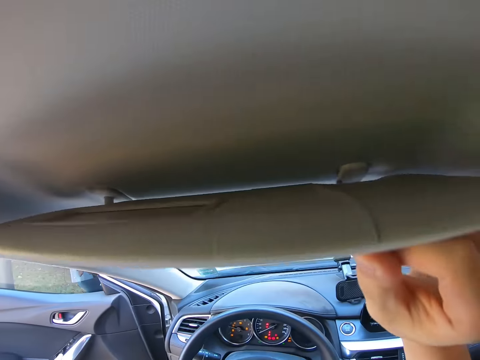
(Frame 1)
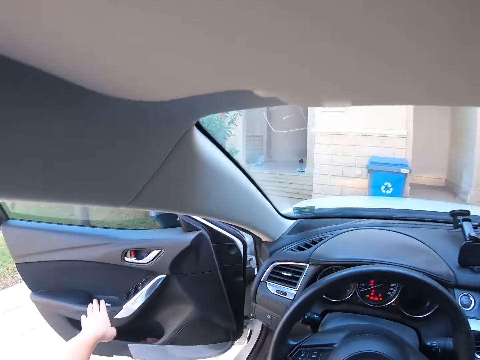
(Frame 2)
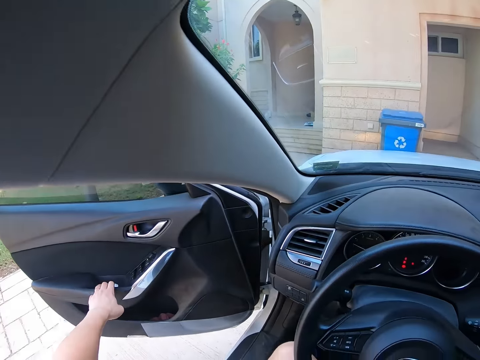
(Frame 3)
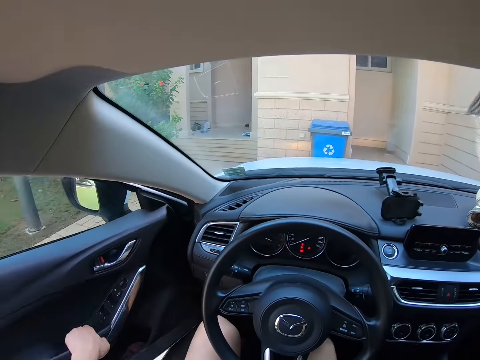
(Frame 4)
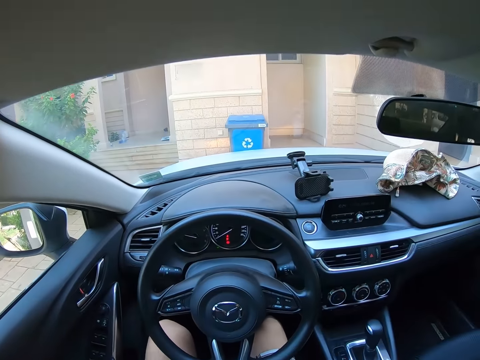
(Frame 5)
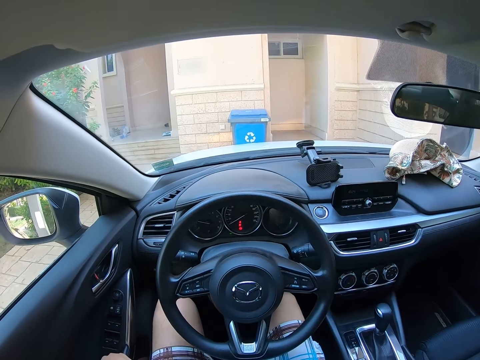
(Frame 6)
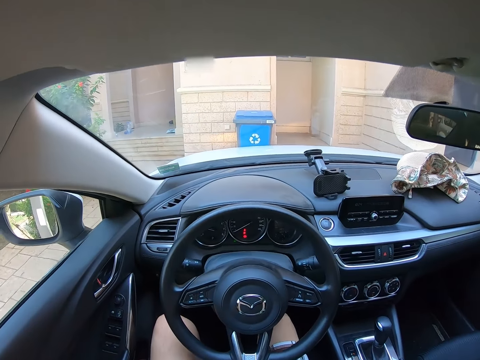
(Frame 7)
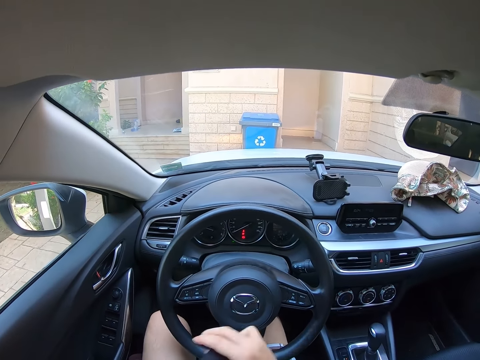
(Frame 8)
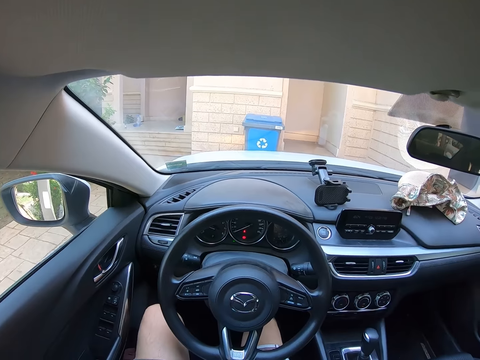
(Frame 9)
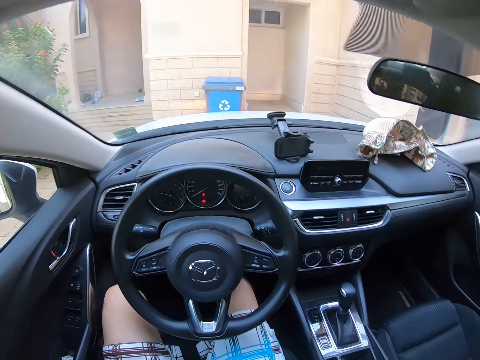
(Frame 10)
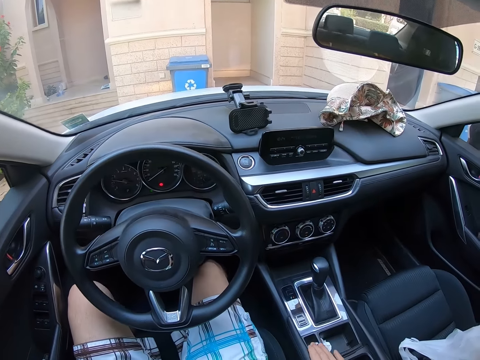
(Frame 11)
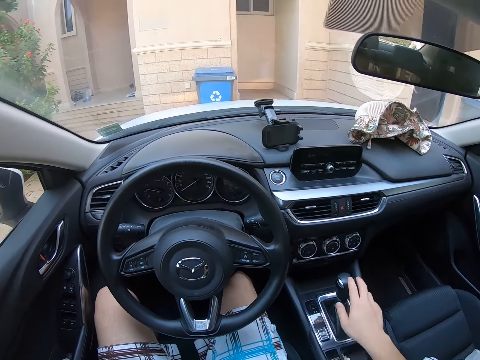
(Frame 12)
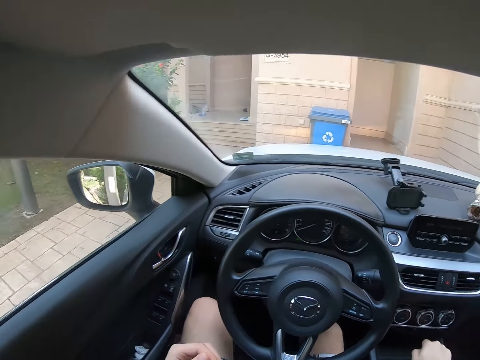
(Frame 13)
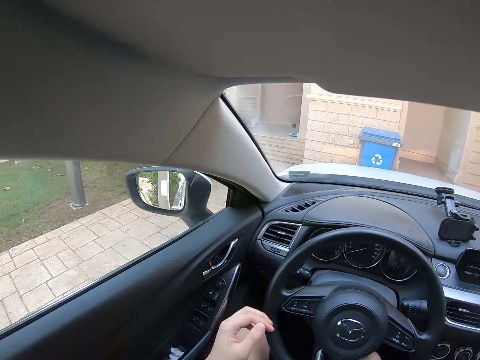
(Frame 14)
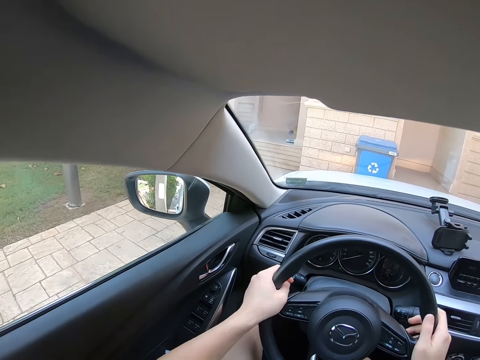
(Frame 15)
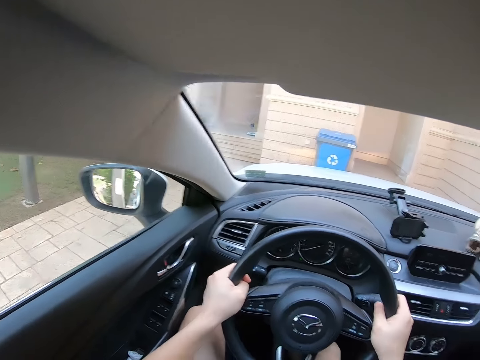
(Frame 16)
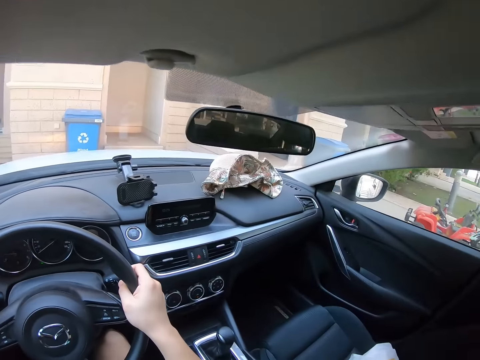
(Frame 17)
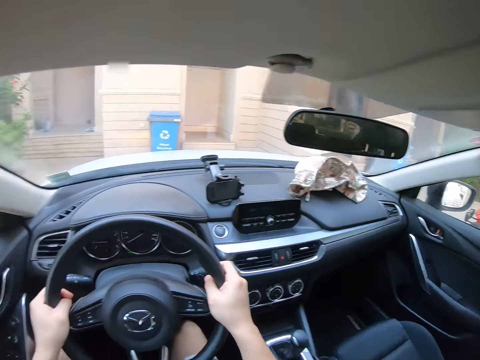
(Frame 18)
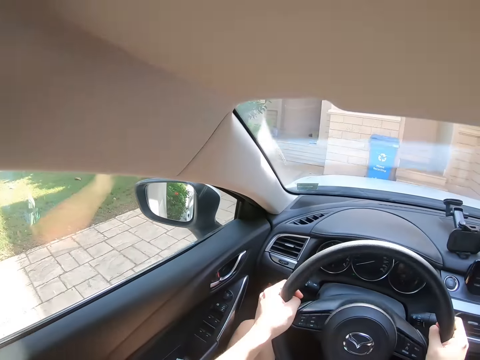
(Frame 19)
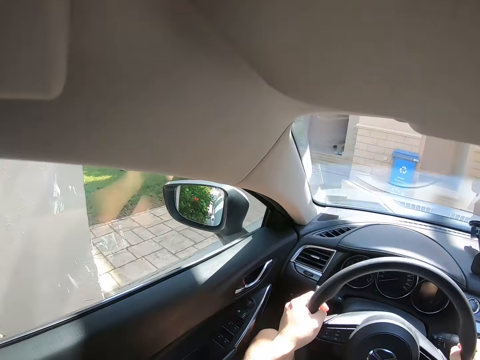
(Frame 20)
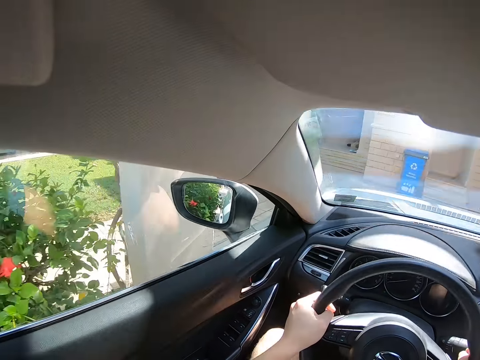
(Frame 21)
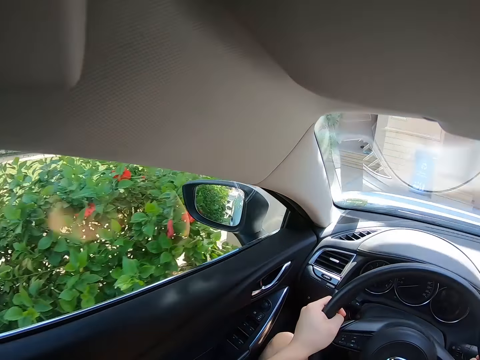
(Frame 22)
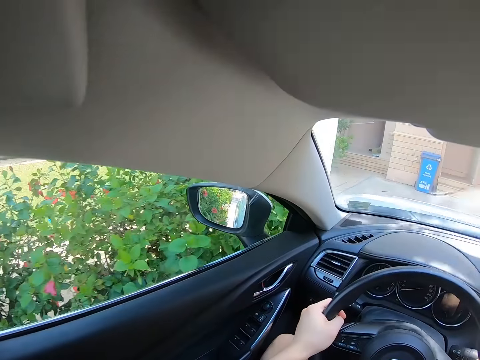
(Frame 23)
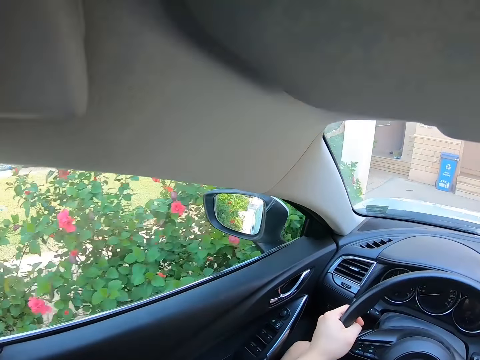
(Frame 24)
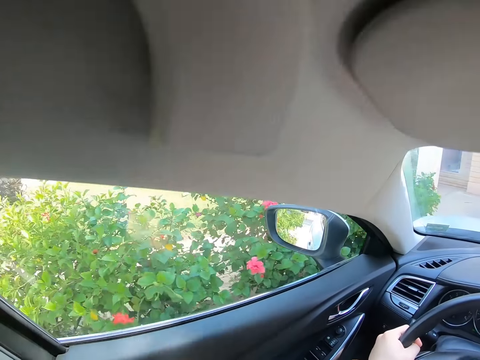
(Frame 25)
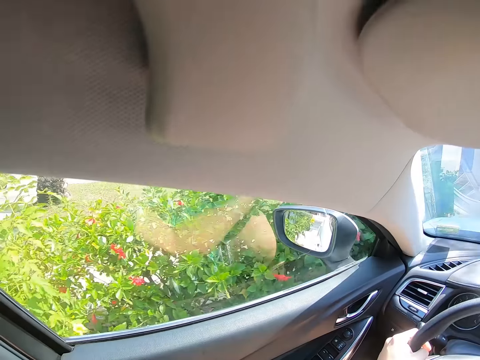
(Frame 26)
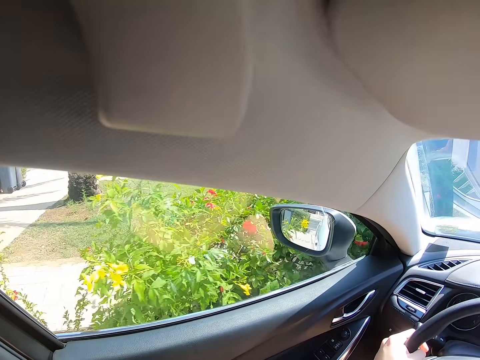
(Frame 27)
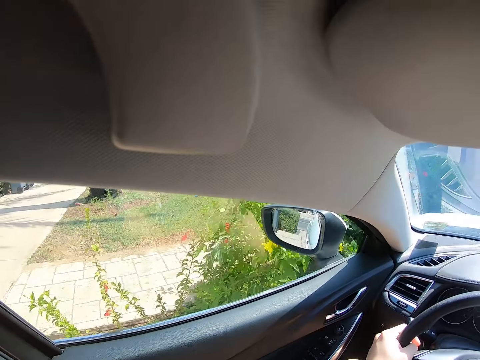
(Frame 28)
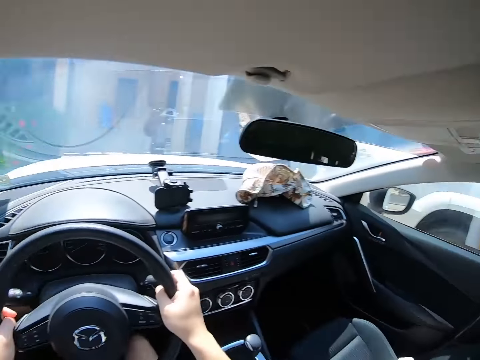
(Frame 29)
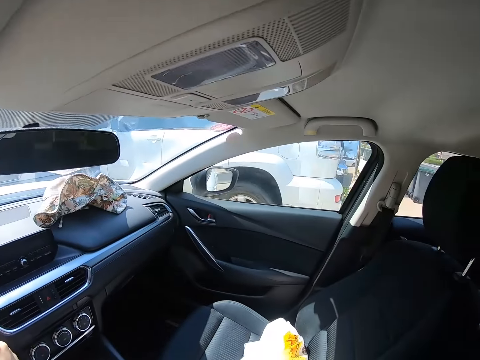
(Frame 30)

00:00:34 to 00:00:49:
The camera wearer closes the car door. They start driving. They reverse the car.

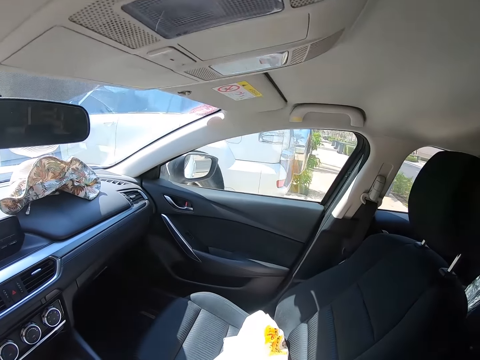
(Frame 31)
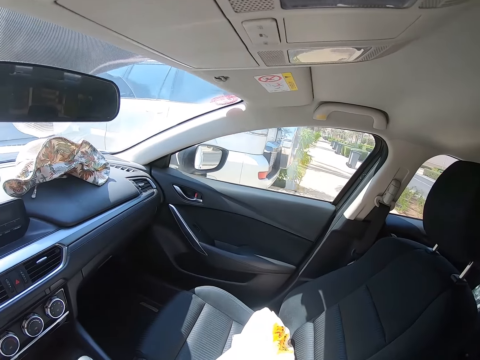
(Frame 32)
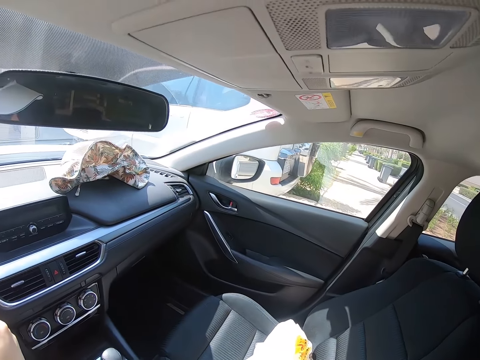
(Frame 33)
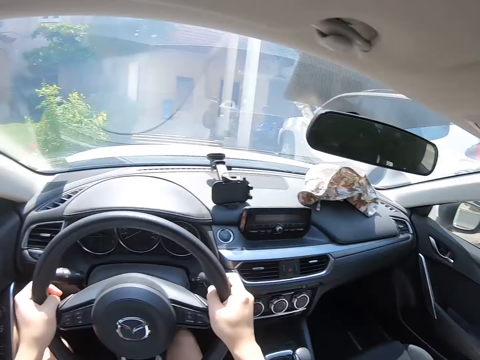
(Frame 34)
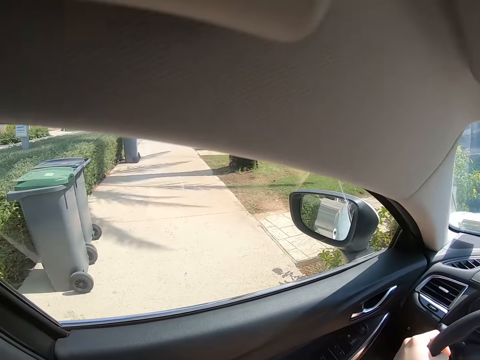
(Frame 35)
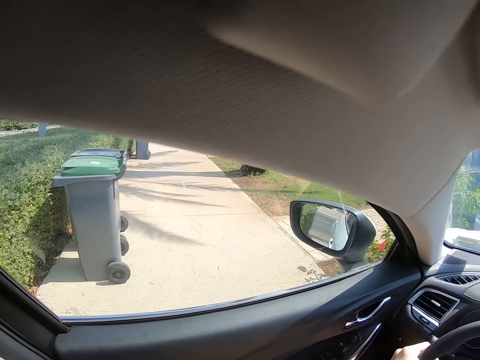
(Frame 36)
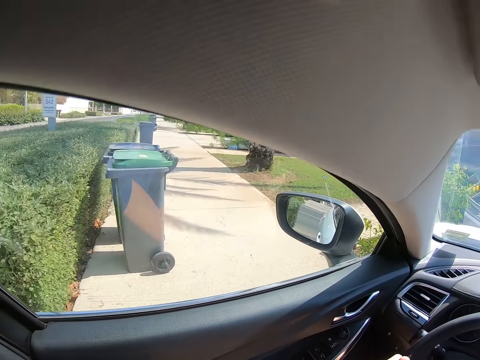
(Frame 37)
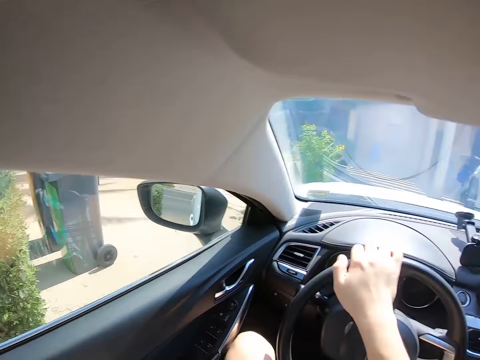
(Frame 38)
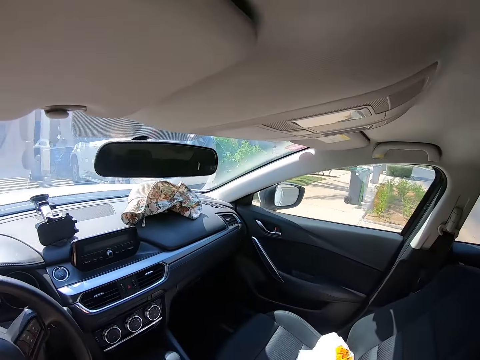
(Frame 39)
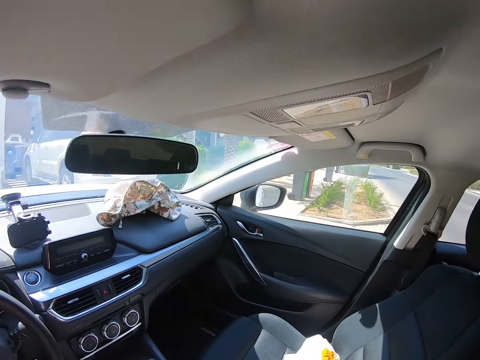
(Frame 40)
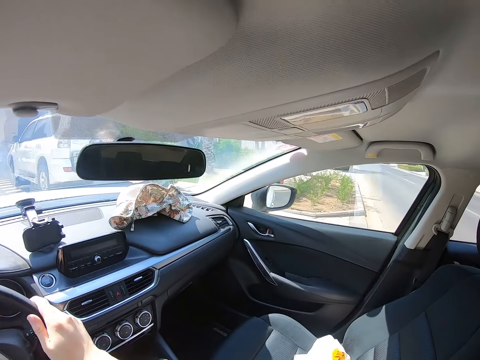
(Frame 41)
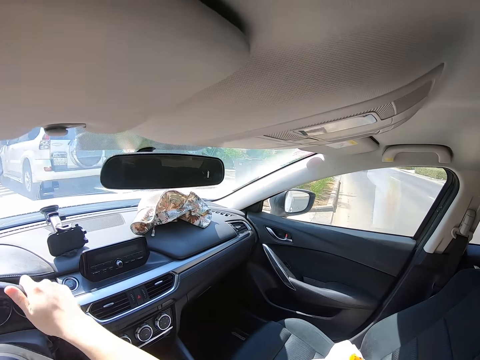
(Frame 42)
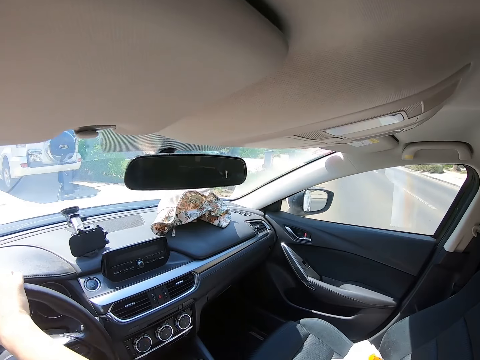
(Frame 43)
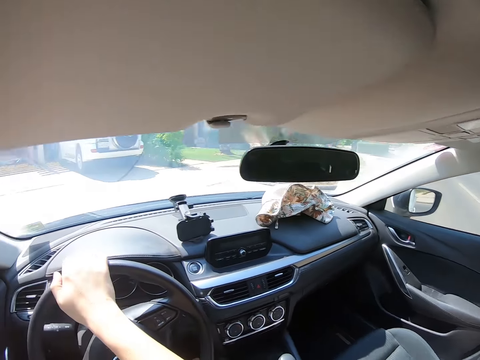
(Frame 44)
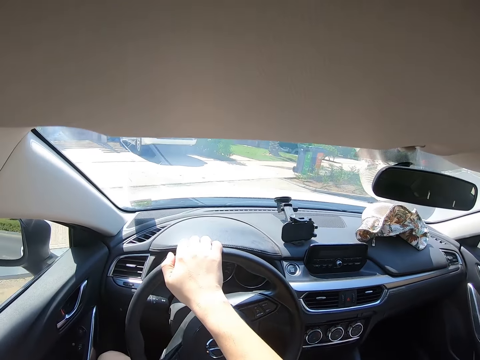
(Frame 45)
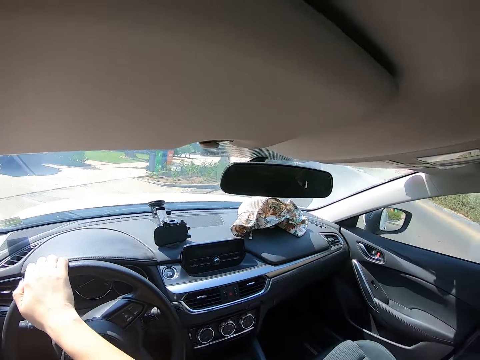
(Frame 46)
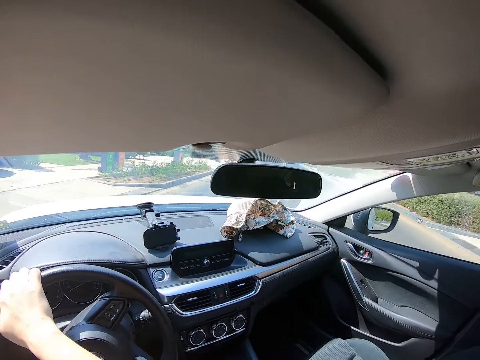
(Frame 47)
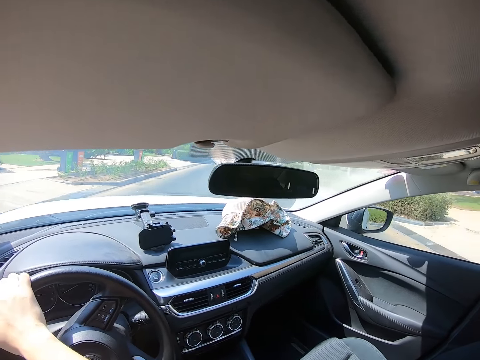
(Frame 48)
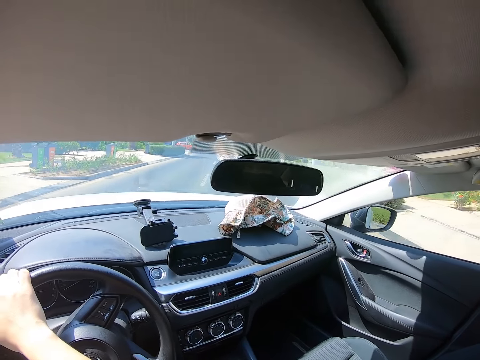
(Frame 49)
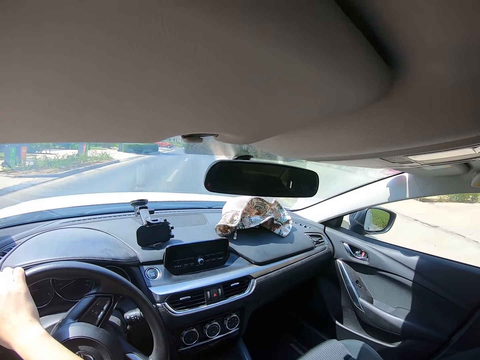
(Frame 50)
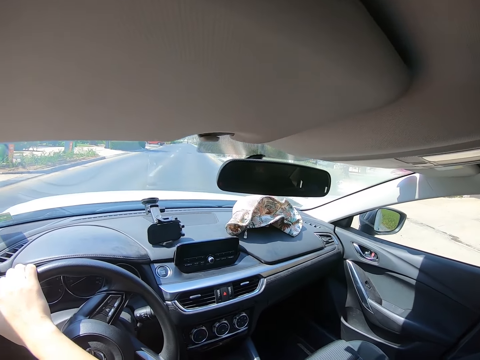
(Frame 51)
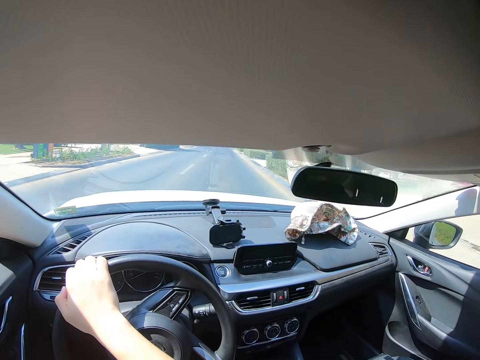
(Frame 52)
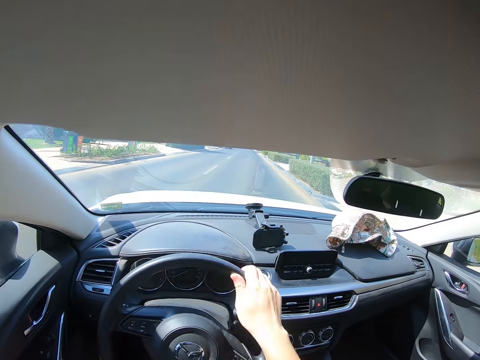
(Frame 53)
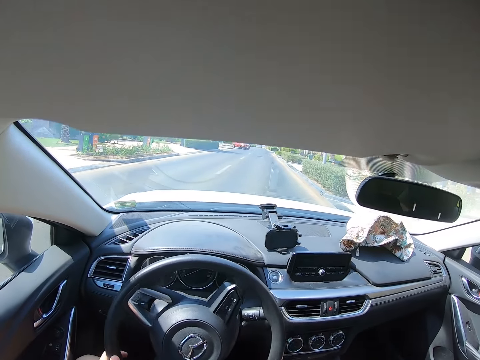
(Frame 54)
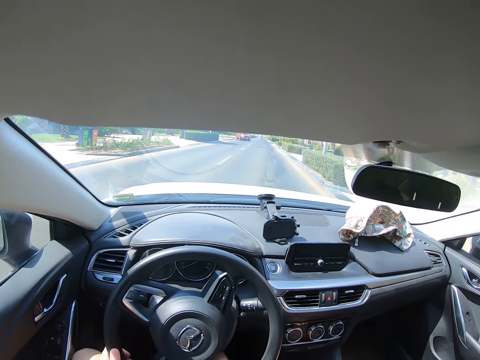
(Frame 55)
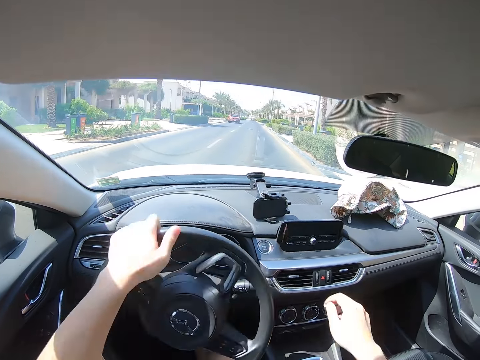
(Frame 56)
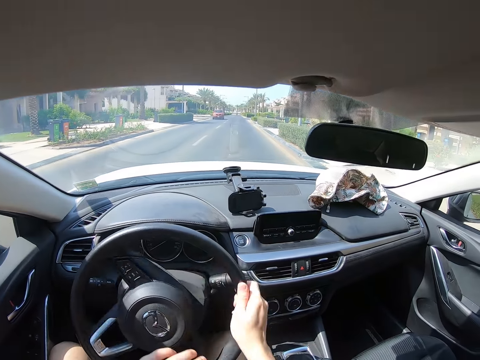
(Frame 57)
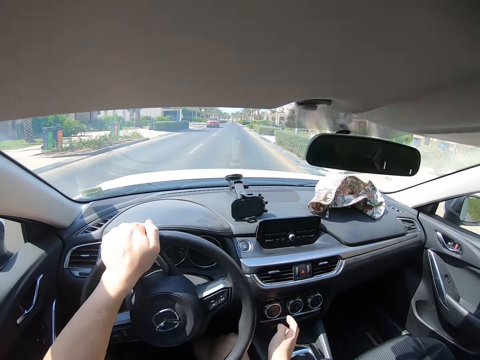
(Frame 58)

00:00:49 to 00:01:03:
The camera wearer drives the car.
